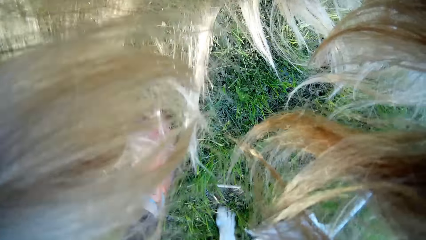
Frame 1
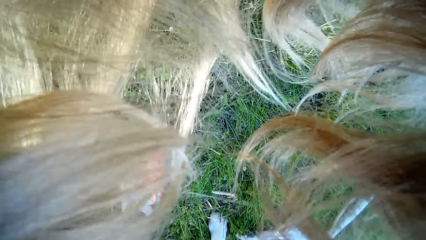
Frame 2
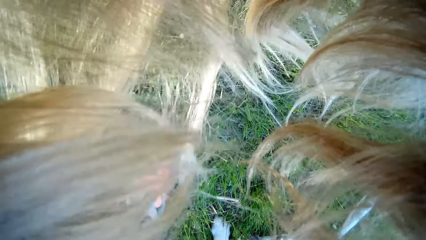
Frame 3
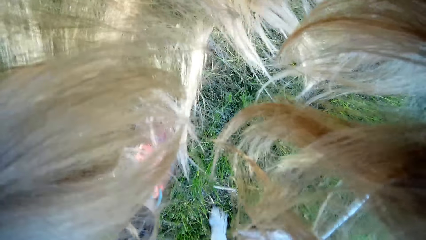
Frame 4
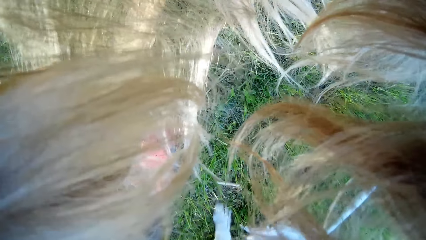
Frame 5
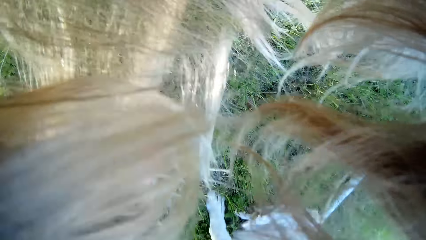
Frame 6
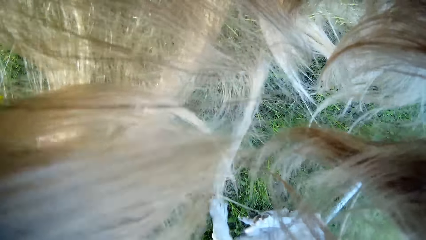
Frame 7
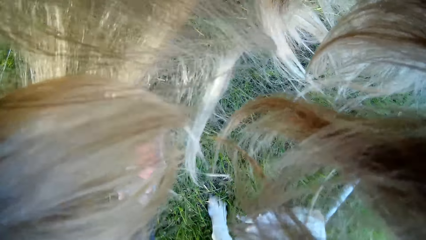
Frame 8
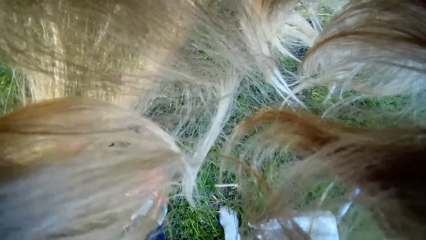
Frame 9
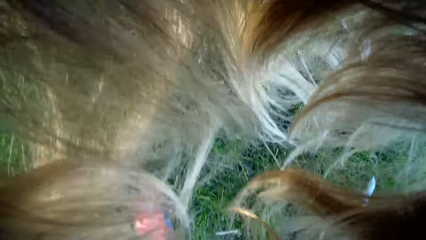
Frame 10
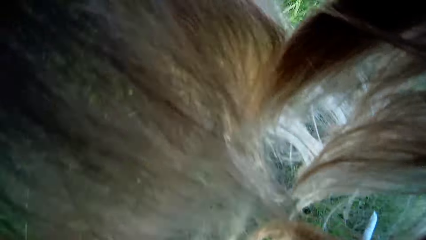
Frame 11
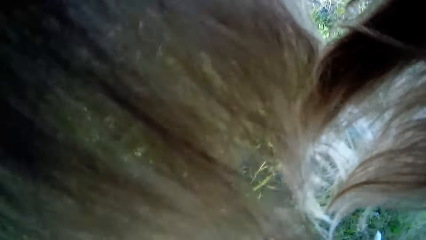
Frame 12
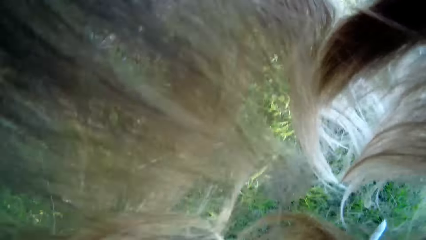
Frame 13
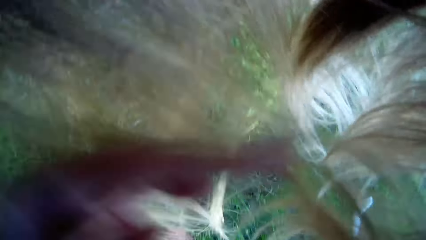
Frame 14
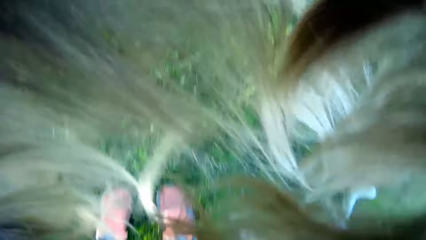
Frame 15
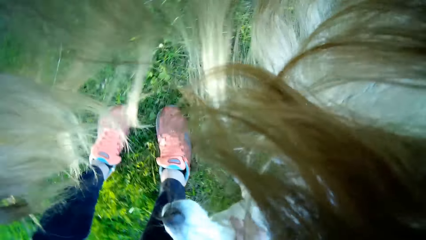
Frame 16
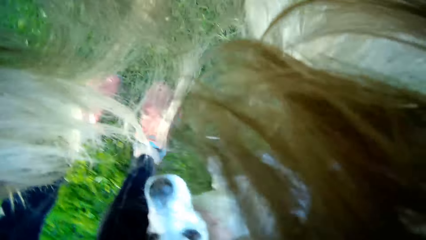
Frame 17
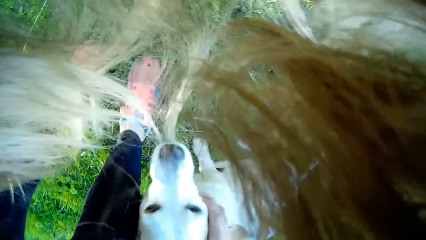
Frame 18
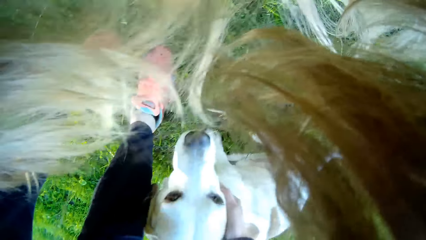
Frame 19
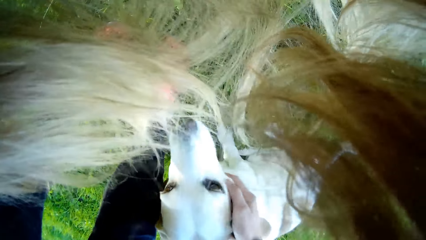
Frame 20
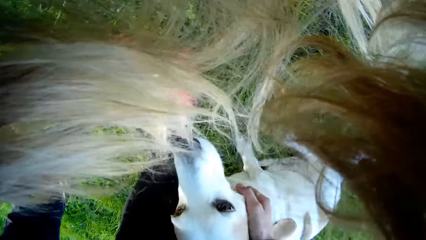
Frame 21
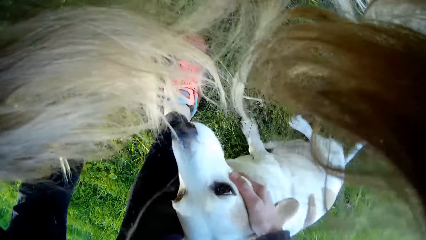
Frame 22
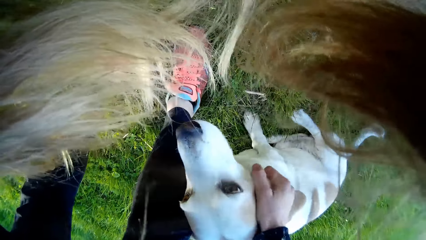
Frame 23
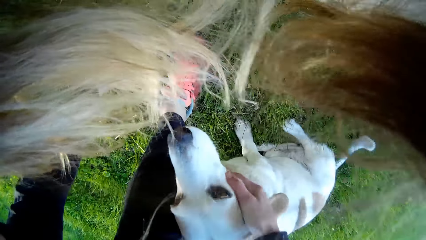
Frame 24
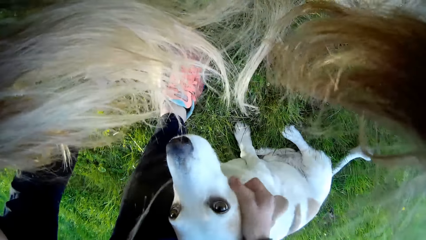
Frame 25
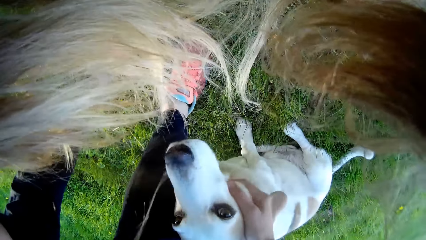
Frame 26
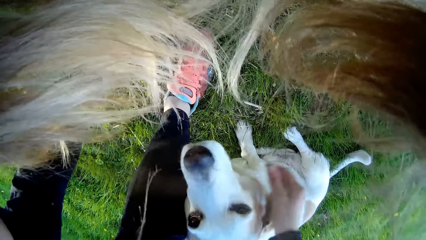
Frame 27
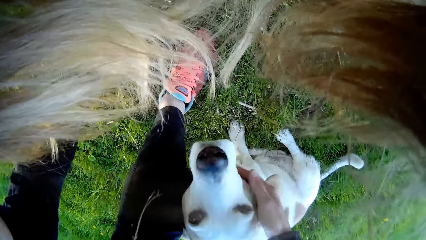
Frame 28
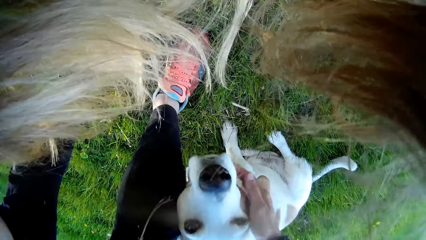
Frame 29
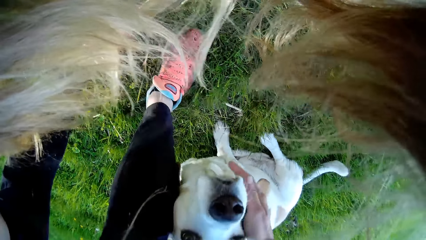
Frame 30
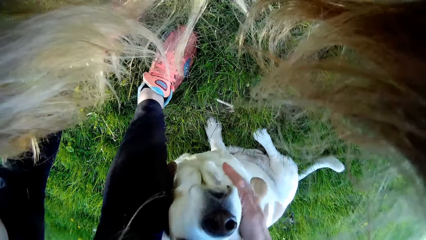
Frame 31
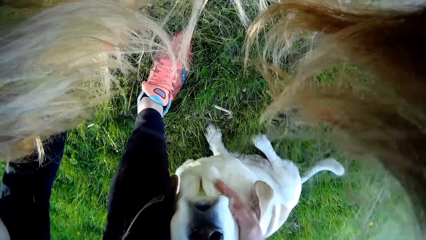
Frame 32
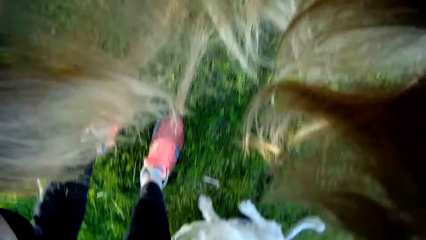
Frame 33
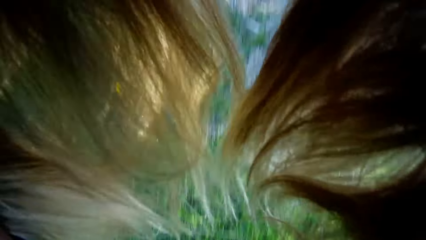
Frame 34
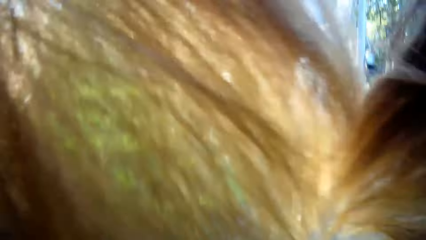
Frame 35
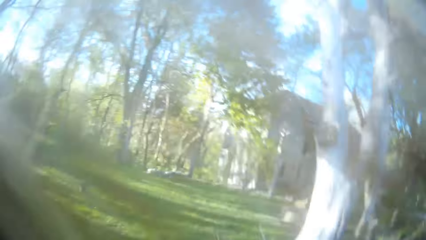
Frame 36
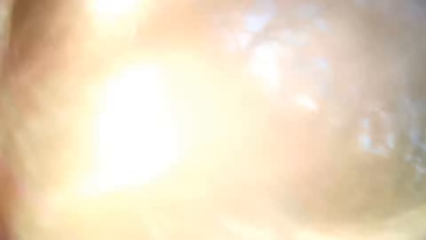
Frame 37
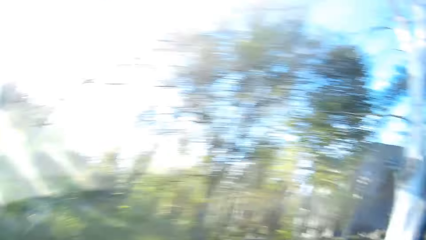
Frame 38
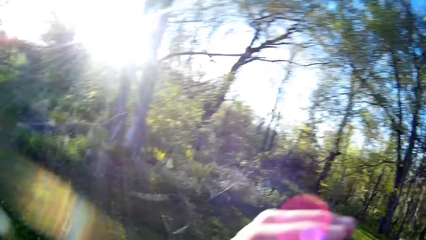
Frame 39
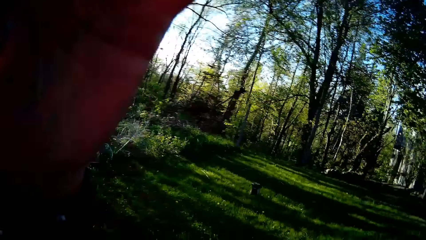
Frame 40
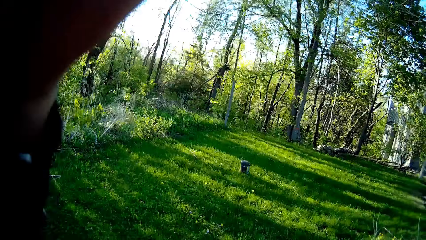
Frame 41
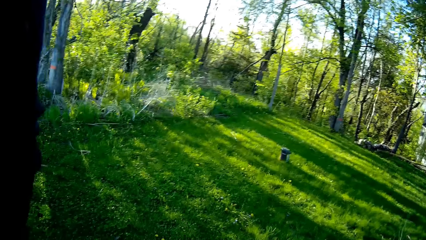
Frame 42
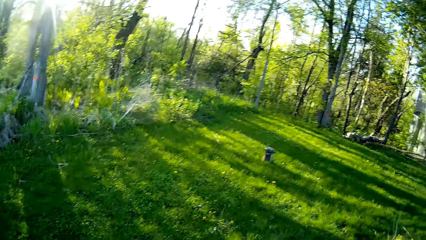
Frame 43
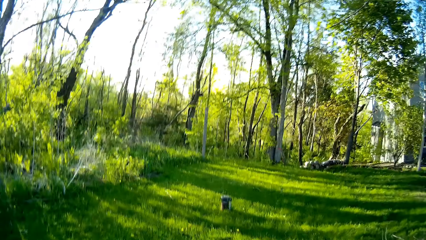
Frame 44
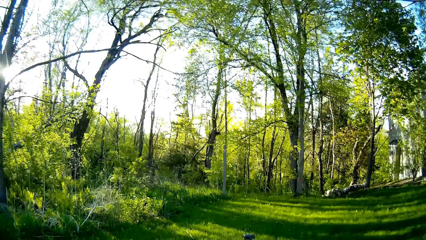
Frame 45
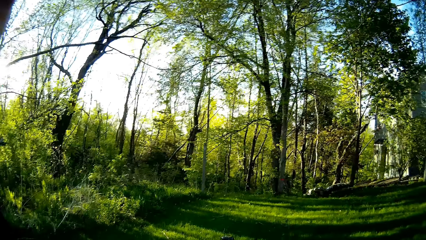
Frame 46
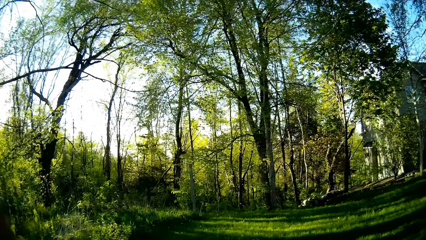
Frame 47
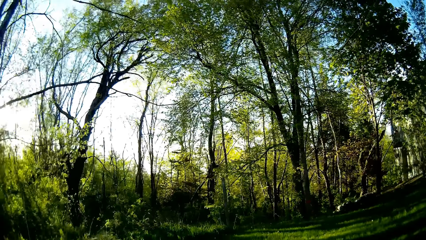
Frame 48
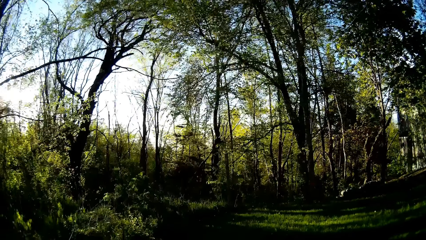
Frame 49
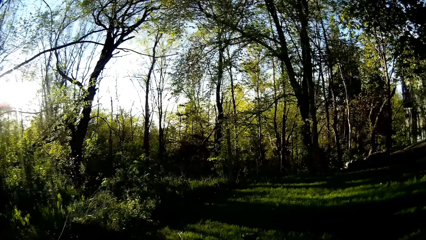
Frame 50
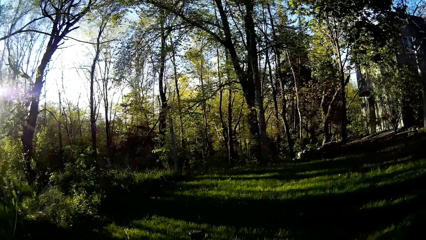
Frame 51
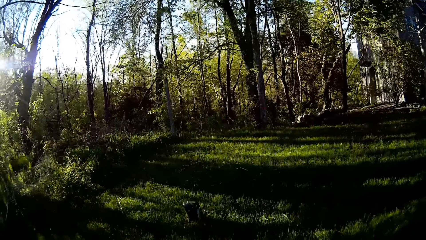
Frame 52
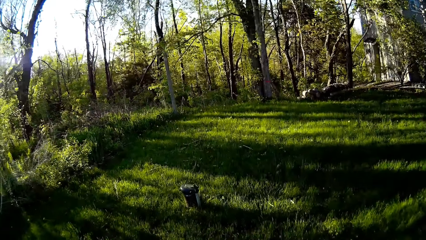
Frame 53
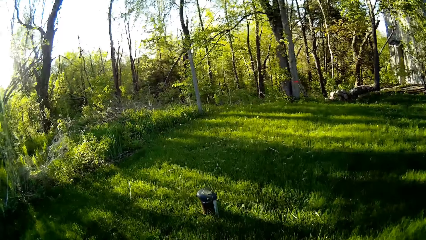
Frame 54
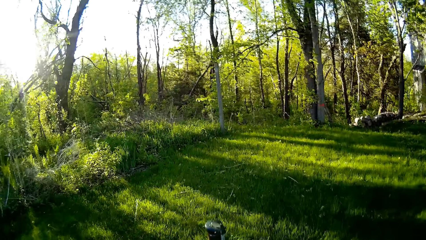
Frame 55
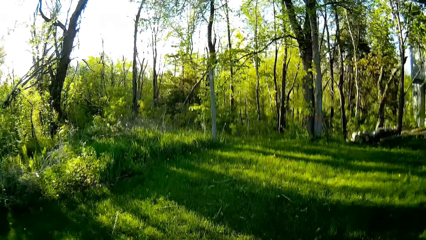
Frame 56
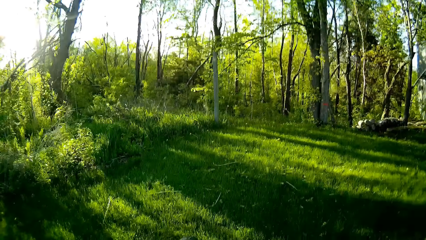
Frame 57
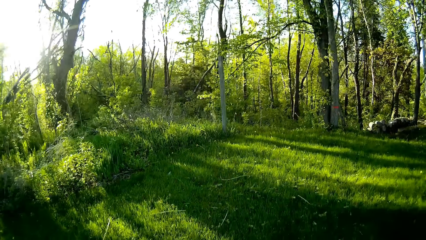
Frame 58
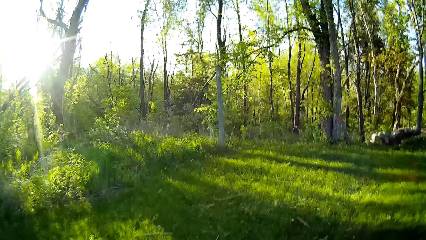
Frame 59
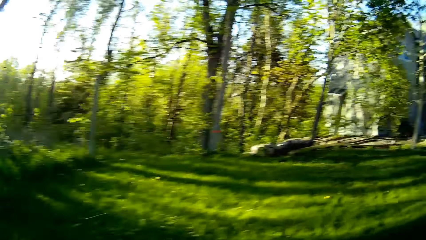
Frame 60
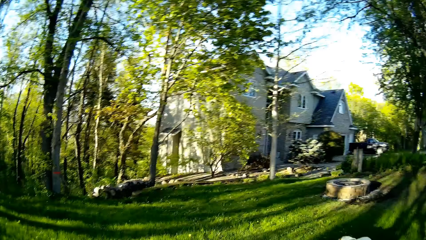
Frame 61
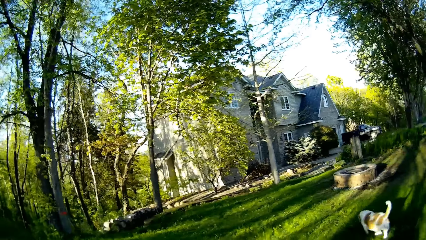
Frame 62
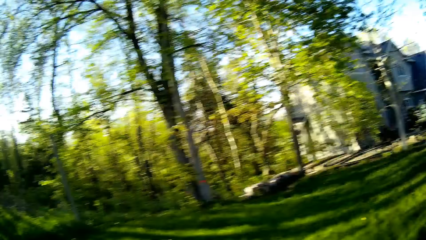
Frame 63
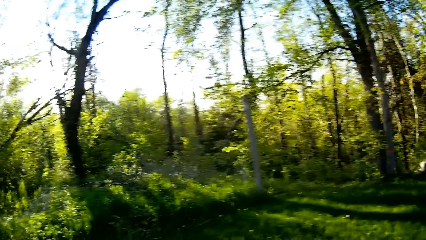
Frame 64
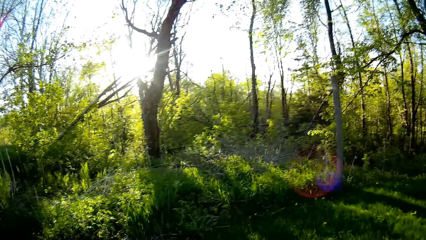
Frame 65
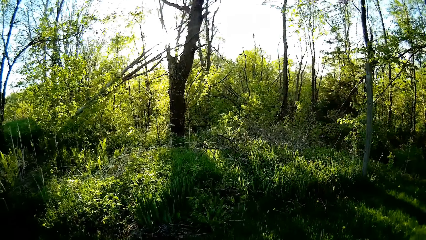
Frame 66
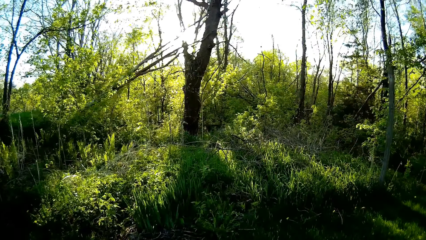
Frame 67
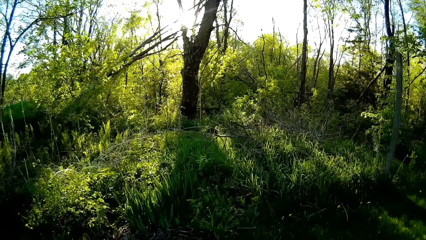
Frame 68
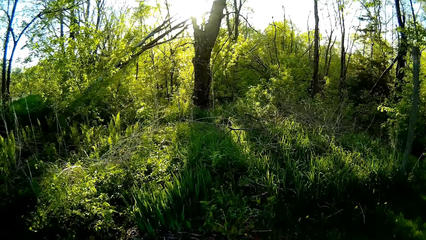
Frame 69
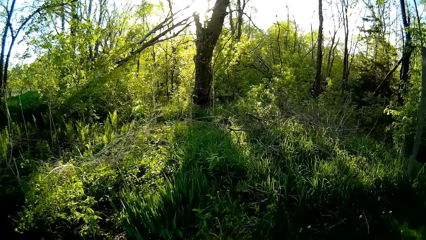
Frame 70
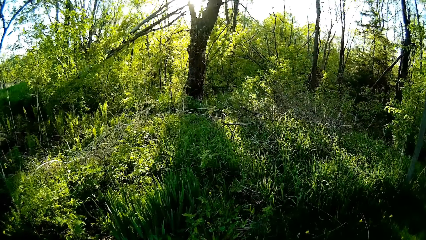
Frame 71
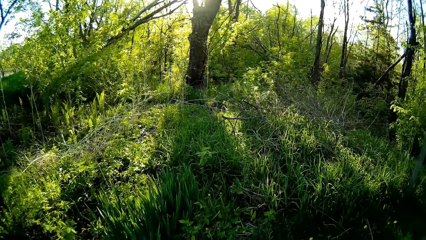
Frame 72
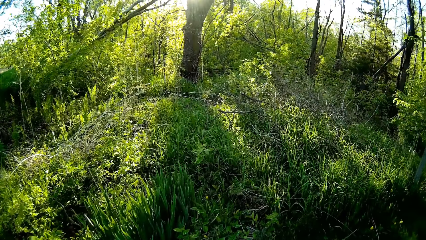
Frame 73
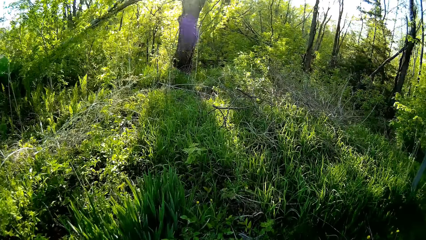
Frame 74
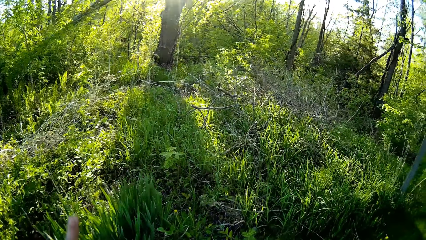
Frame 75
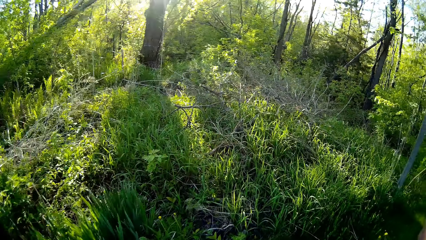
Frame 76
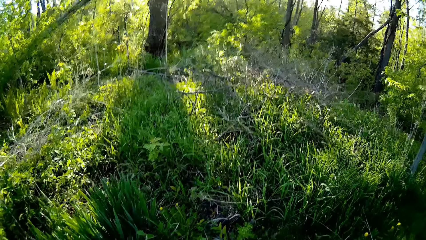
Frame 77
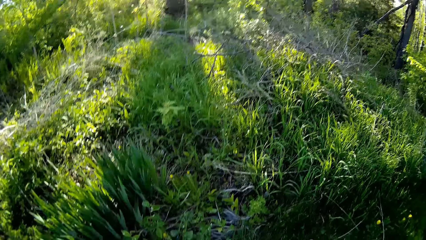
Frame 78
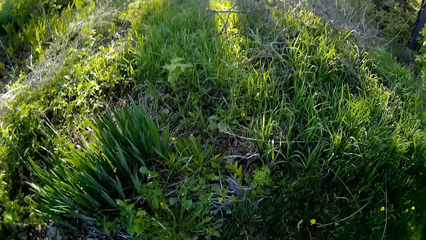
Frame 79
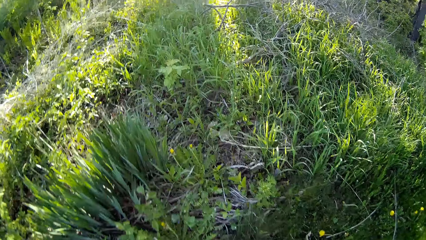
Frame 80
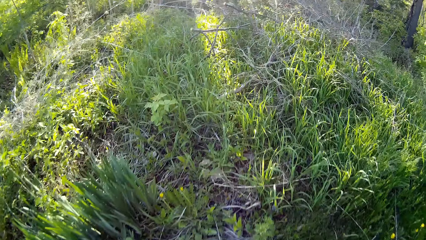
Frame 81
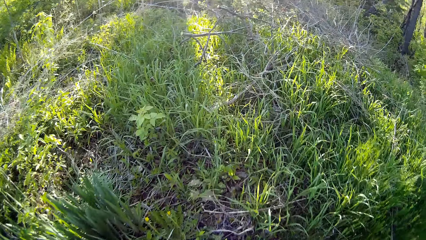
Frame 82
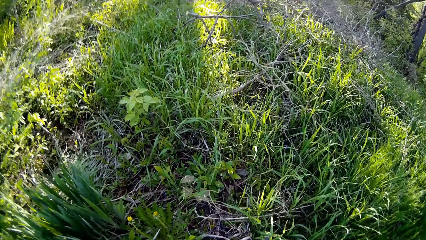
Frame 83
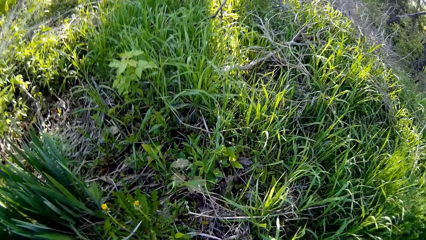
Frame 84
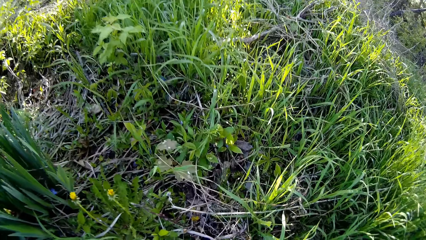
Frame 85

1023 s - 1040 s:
The camera wearer plays with the dog's chin with her right hand. She pulls back her hair. She moves forward.
